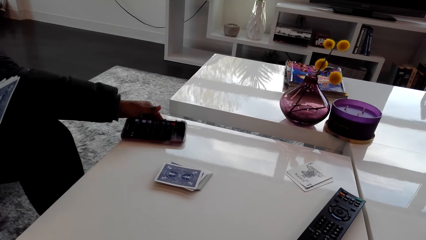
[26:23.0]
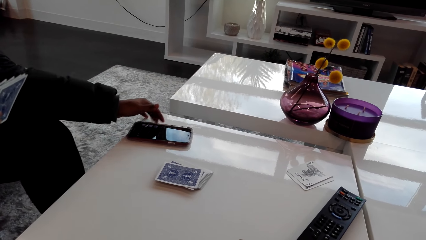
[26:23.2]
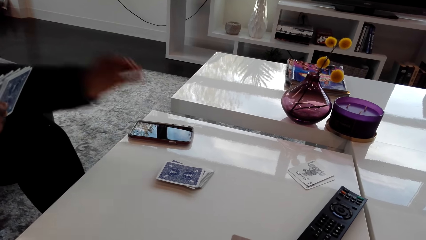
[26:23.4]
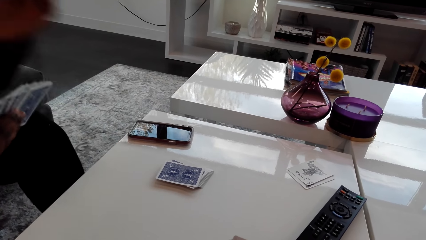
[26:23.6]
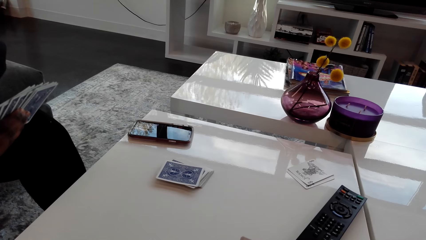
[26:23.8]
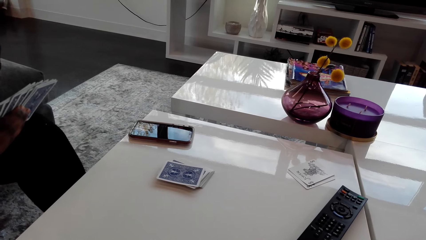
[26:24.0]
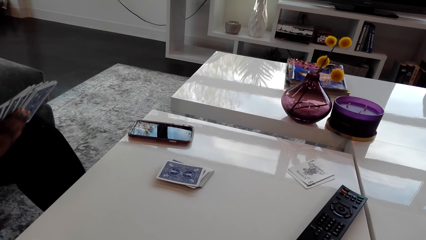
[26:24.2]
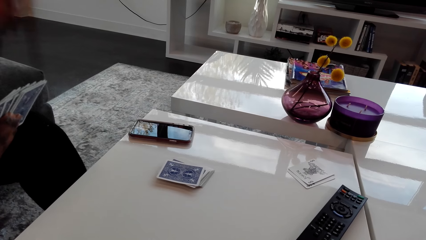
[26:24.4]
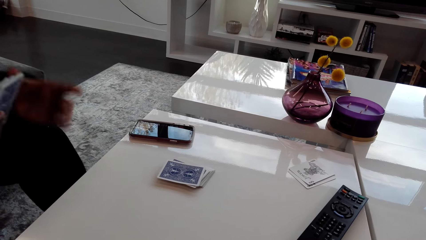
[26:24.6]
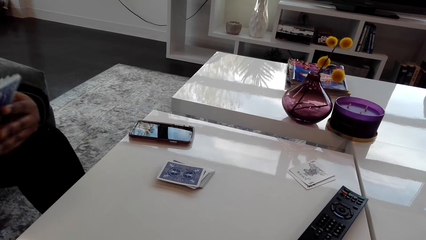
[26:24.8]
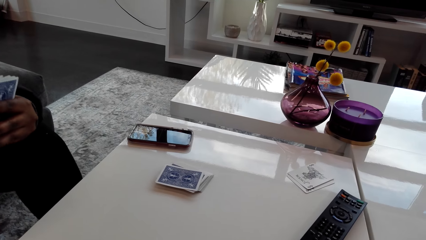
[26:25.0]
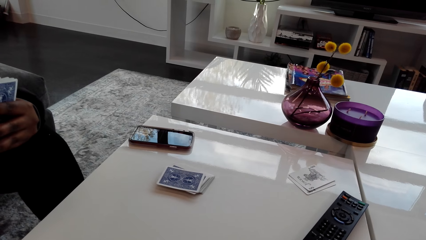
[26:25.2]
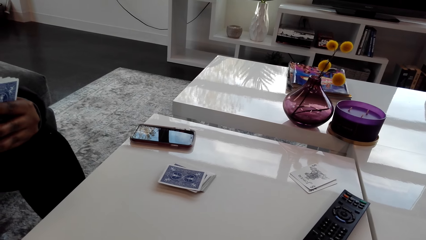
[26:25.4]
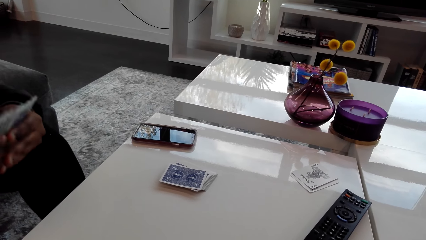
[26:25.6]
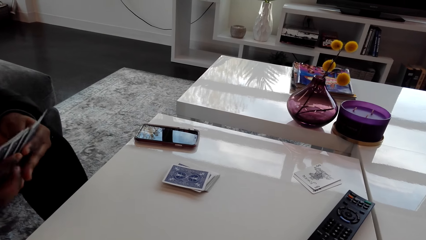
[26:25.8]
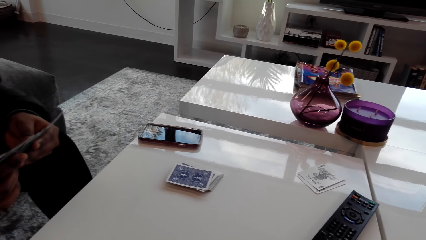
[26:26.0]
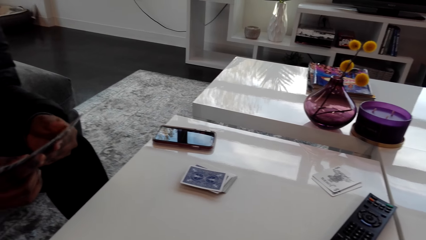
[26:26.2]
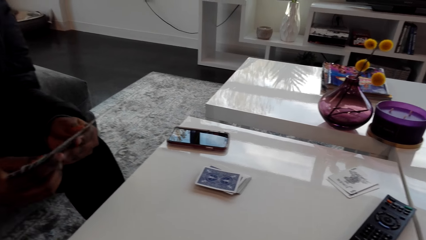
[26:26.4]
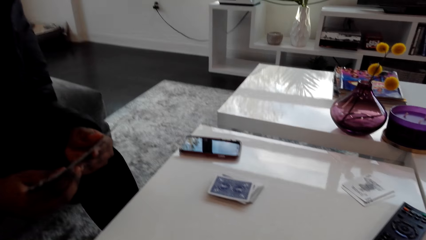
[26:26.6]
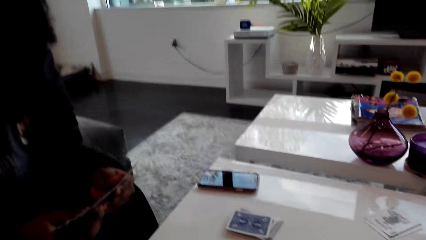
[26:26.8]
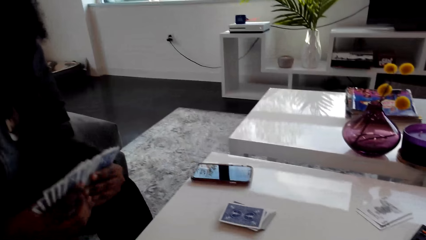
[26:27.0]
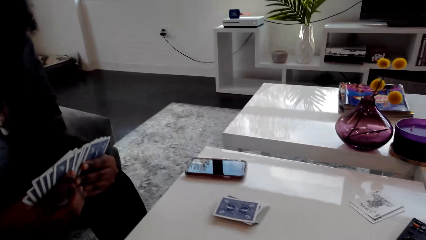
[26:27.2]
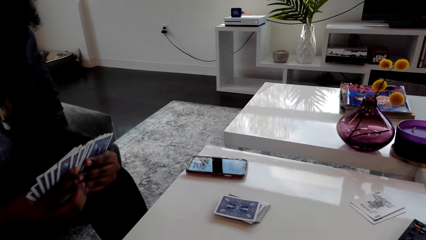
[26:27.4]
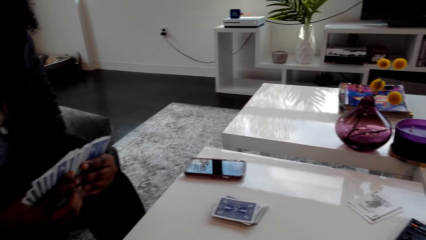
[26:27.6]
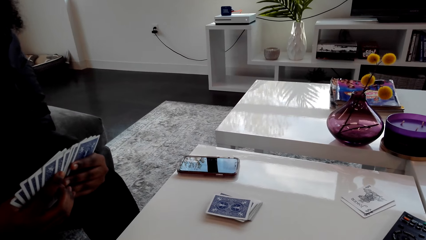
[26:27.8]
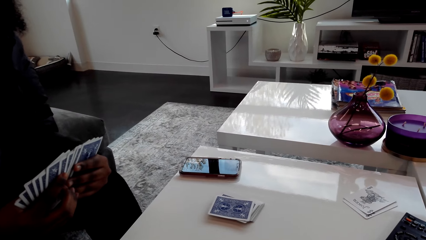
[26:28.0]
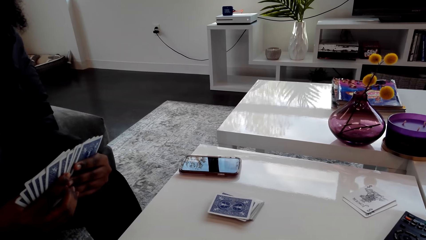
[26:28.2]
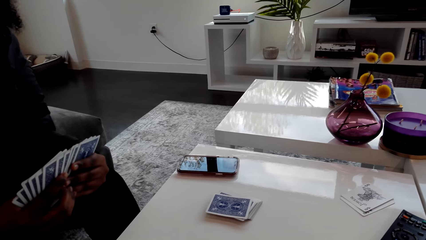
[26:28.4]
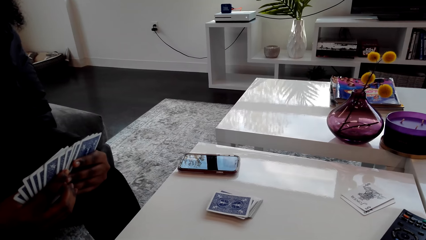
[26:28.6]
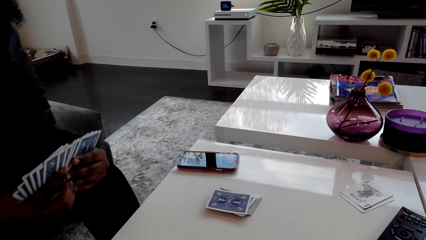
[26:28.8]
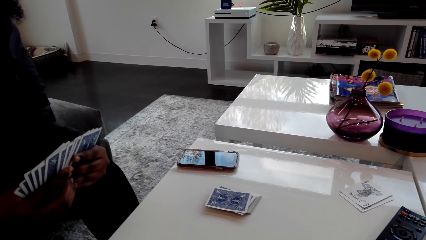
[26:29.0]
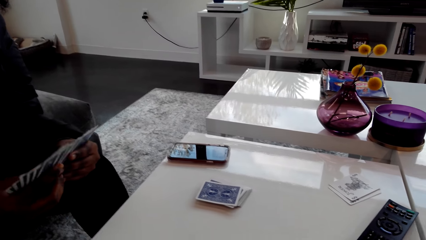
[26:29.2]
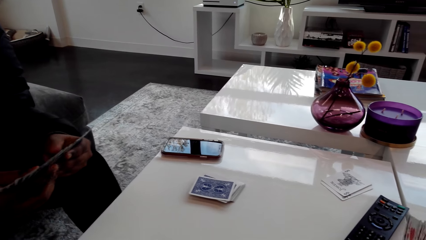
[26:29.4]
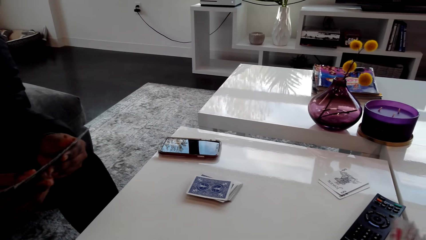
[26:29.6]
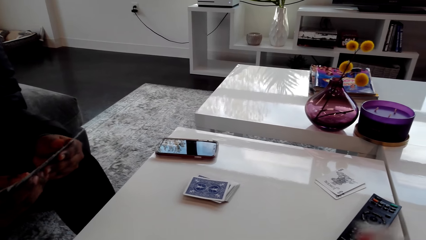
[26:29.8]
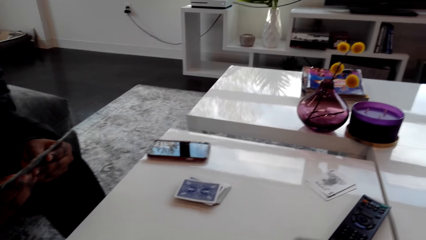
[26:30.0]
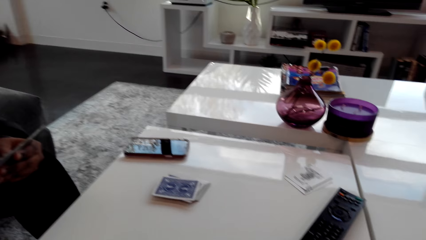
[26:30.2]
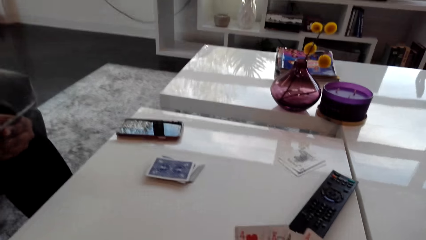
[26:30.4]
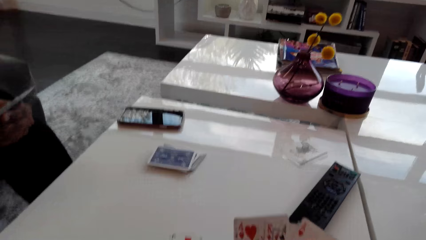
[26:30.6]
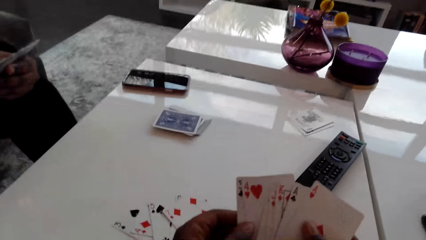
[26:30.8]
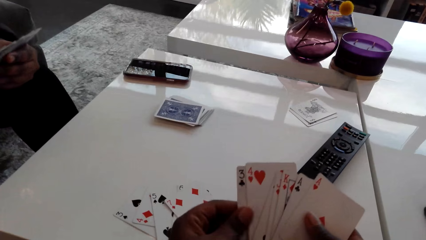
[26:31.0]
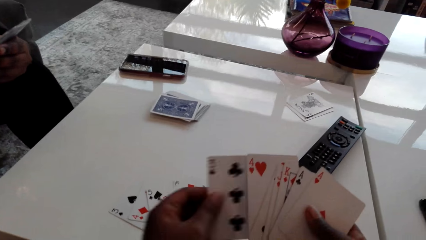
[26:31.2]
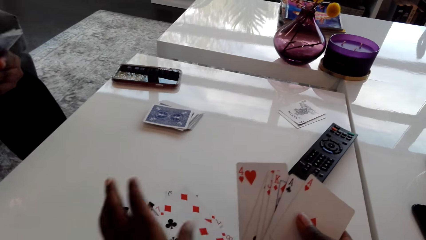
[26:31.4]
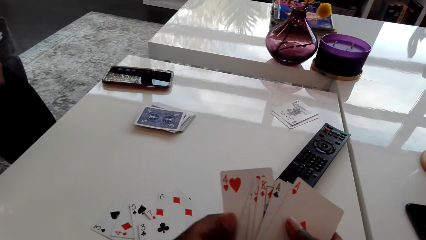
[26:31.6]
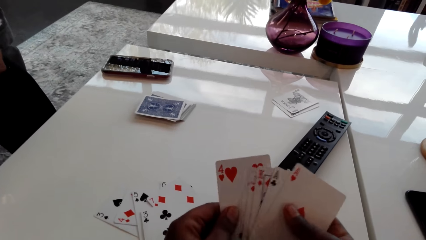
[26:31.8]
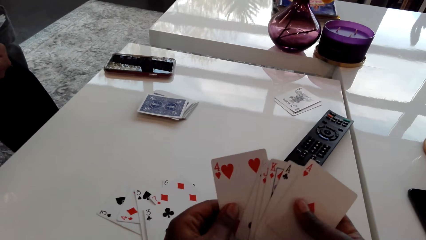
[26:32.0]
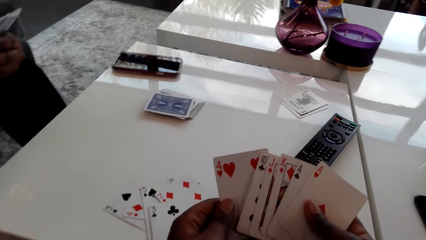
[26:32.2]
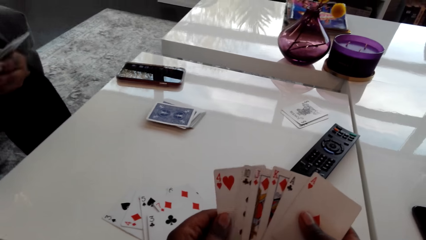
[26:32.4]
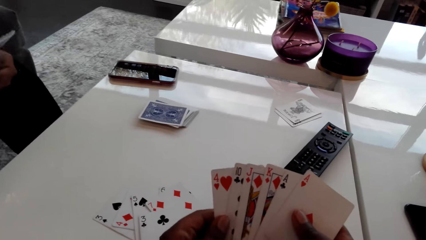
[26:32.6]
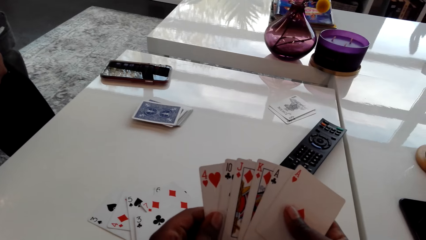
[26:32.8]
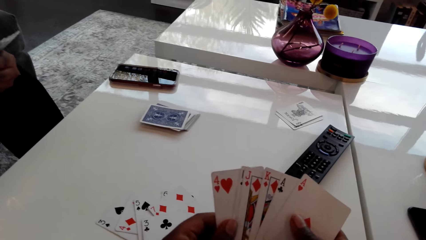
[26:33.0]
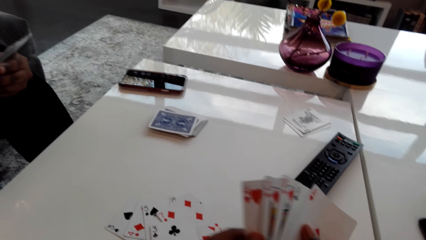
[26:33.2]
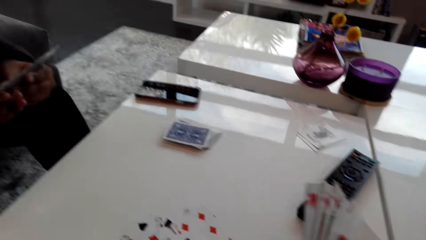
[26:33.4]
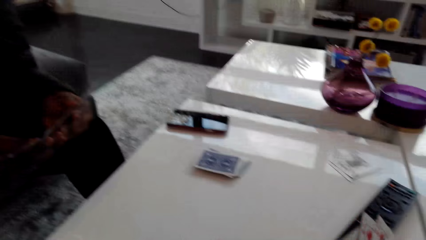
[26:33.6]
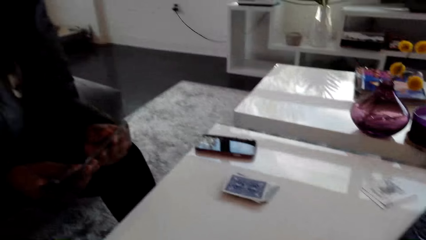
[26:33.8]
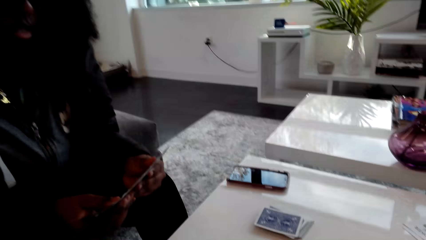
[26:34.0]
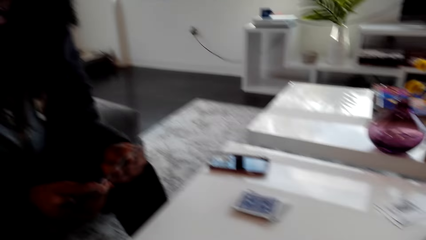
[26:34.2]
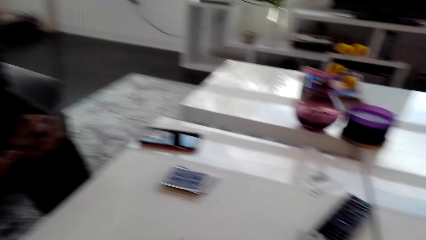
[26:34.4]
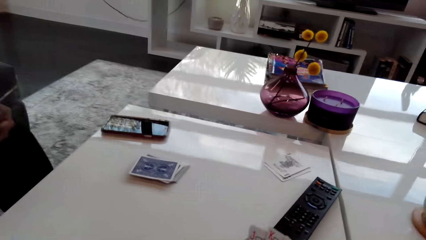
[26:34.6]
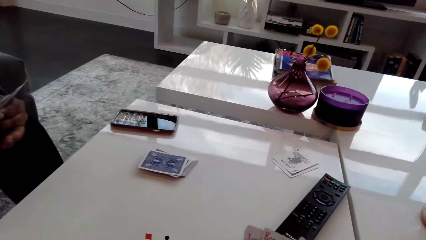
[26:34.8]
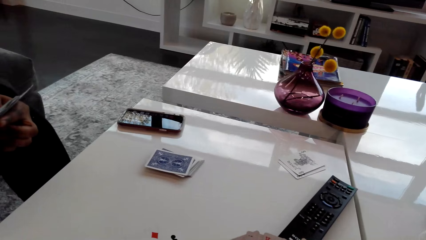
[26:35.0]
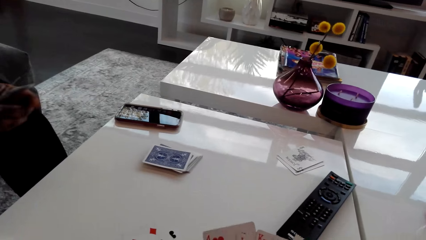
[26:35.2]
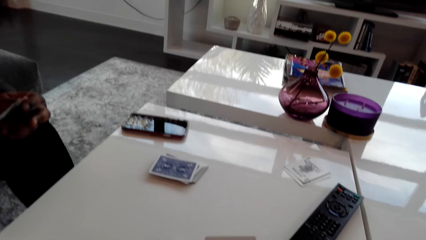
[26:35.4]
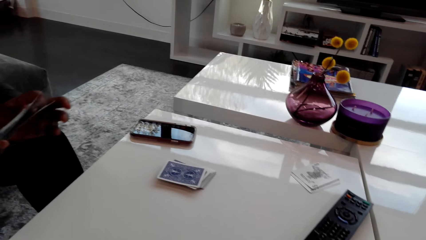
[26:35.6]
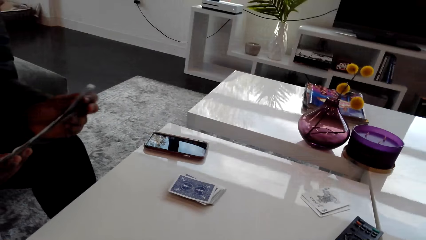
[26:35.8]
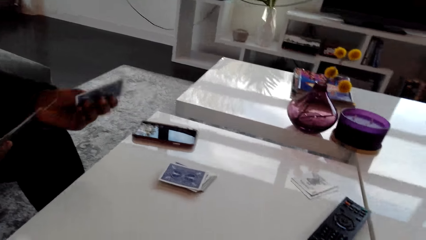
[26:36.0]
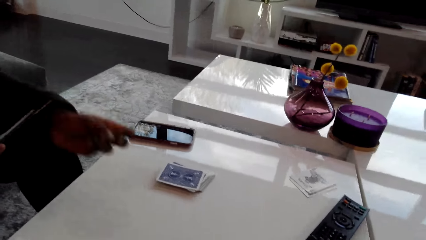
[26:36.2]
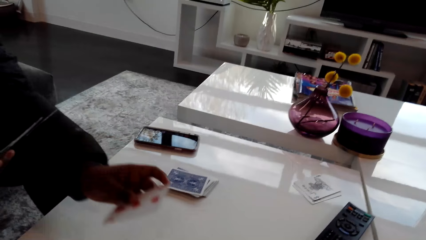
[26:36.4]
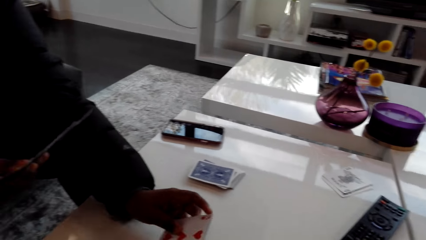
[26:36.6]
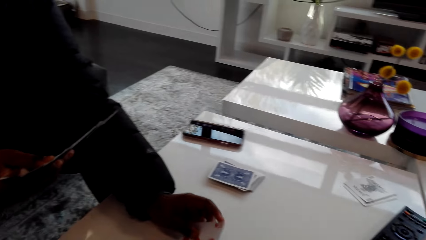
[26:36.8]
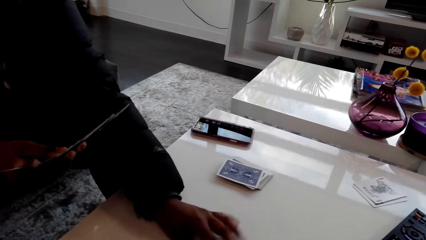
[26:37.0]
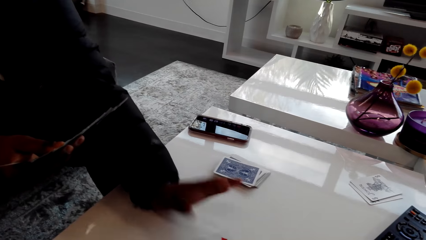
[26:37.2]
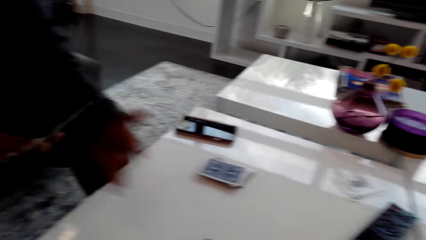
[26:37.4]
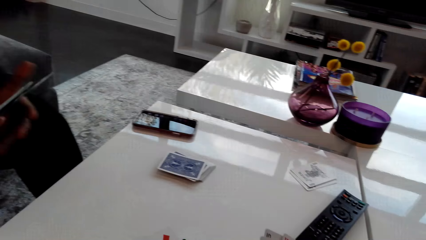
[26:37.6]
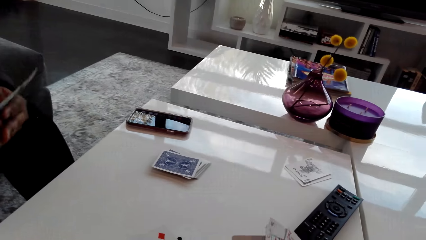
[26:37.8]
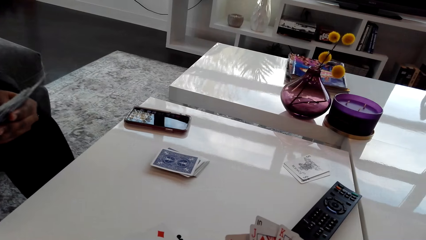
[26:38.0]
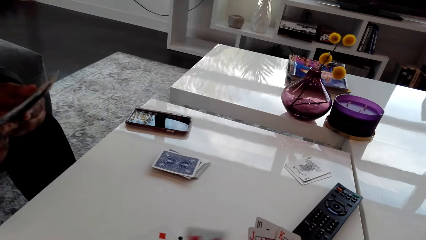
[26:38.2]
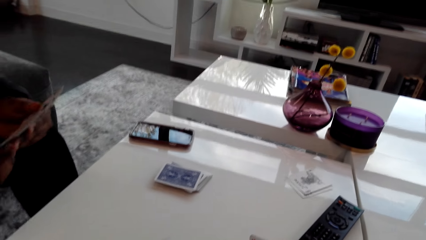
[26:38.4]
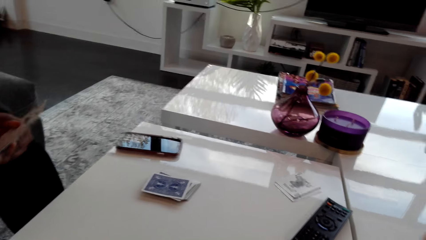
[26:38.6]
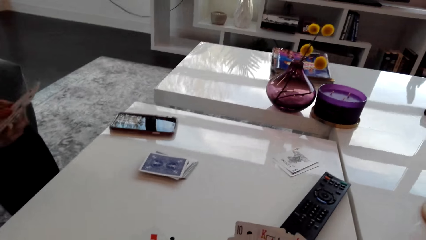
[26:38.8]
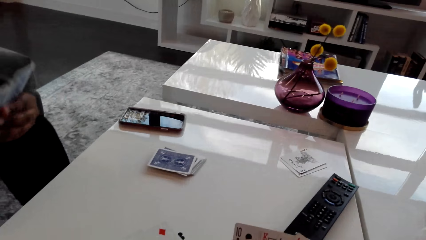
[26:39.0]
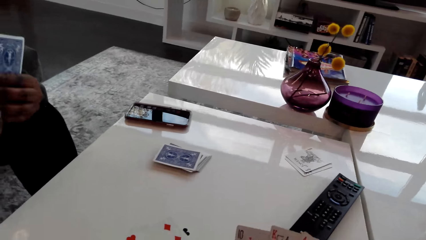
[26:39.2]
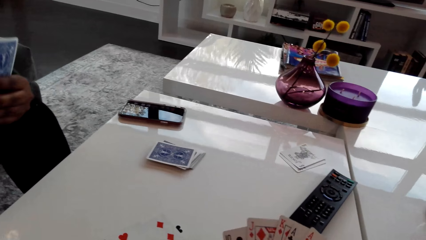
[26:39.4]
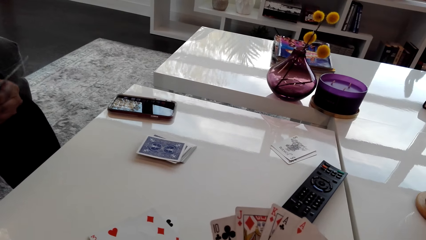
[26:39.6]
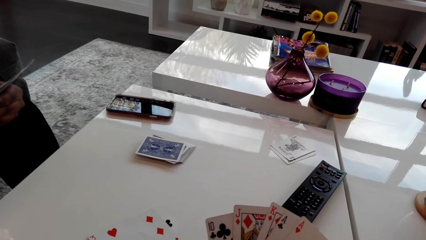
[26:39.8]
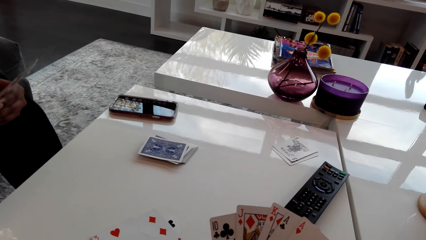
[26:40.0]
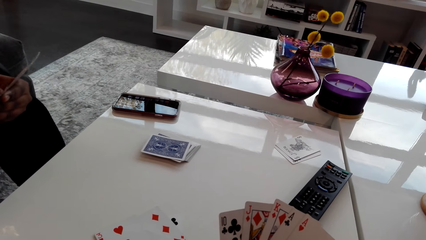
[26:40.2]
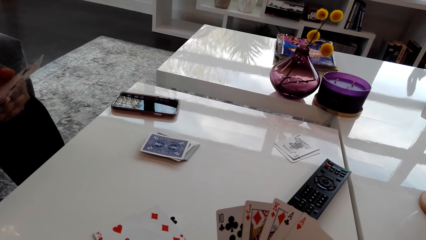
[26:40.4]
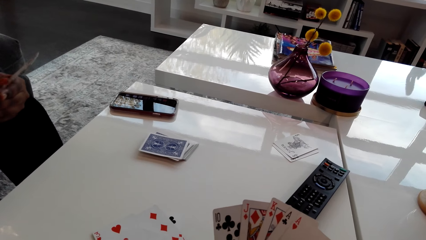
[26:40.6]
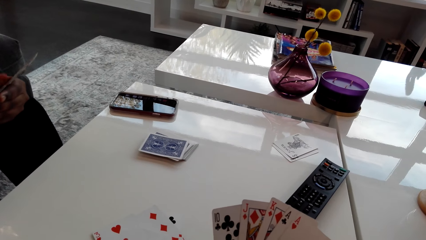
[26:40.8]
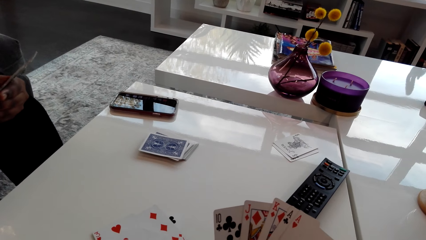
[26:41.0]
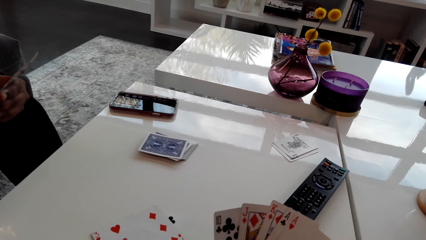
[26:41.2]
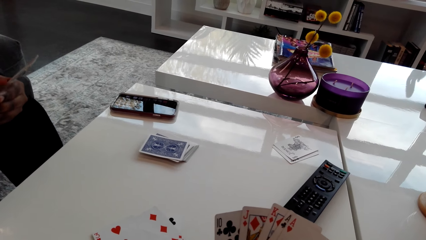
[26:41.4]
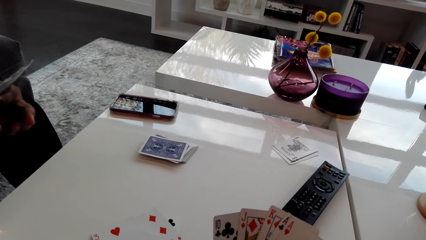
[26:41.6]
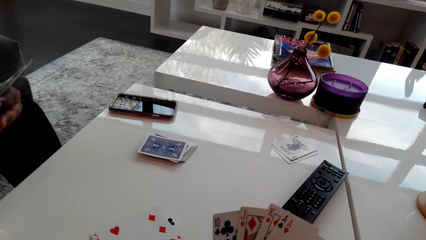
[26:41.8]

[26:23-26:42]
A woman puts the phone on the table. The woman talks to the camera wearer. The camera wearer plays the card. They hold cards. The woman talks to the camera wearer. The camera wearer talks to the woman. The woman puts a card on the table. The woman selects cards. The camera wearer selects cards.
